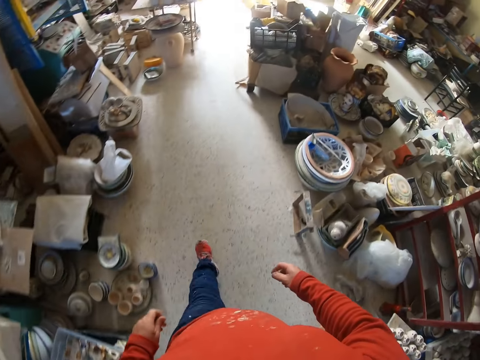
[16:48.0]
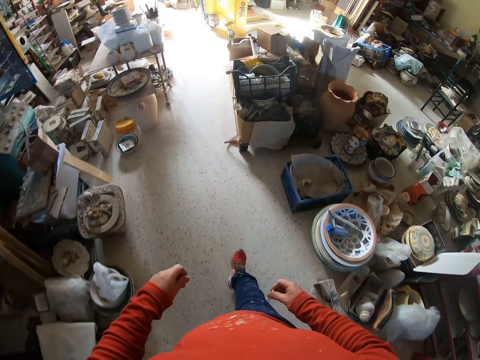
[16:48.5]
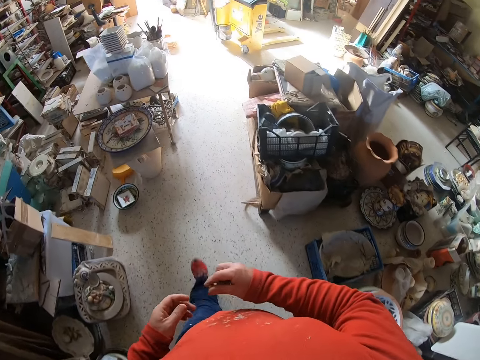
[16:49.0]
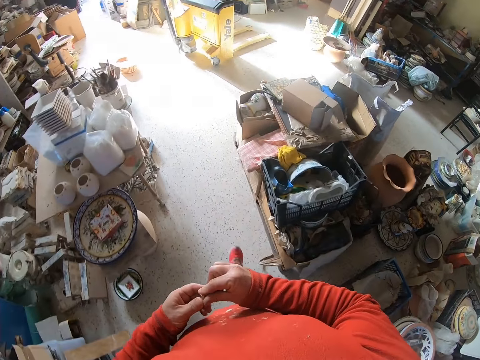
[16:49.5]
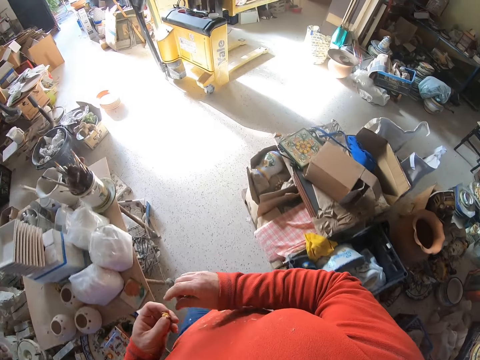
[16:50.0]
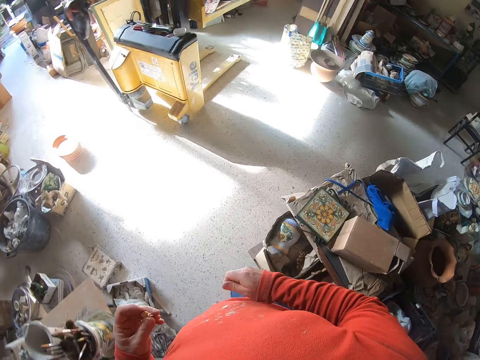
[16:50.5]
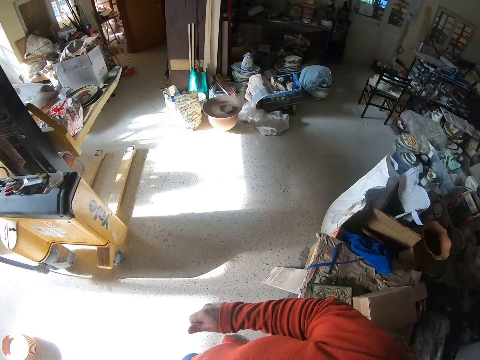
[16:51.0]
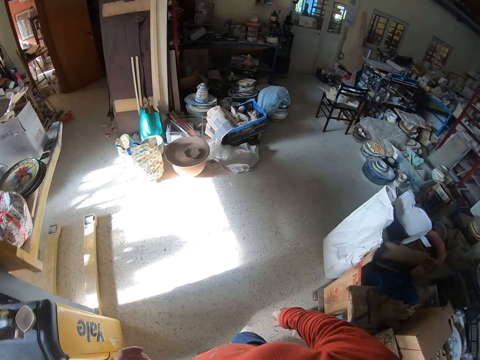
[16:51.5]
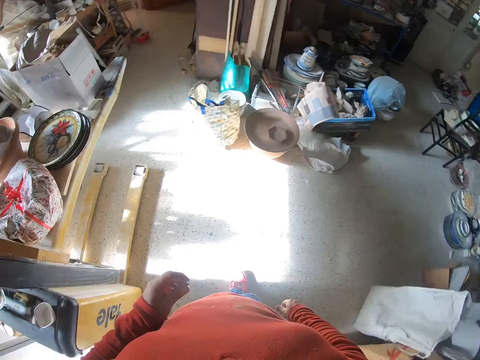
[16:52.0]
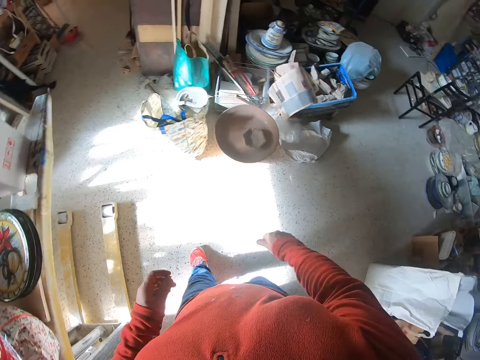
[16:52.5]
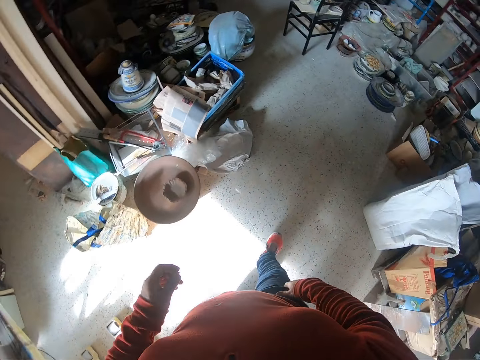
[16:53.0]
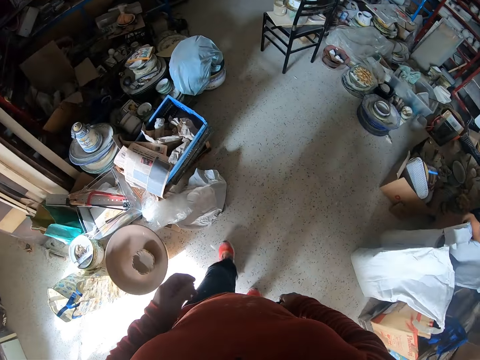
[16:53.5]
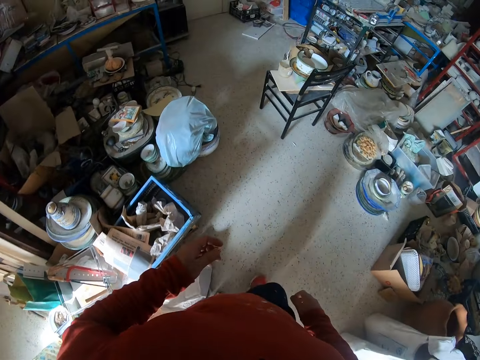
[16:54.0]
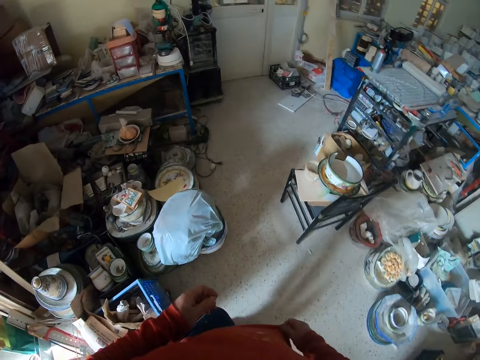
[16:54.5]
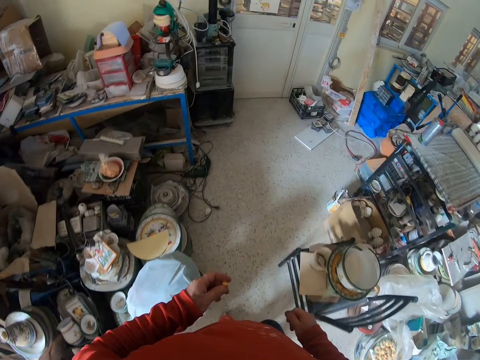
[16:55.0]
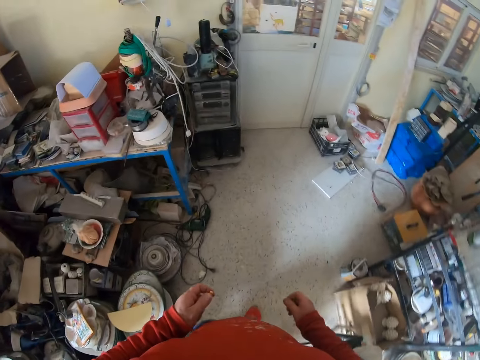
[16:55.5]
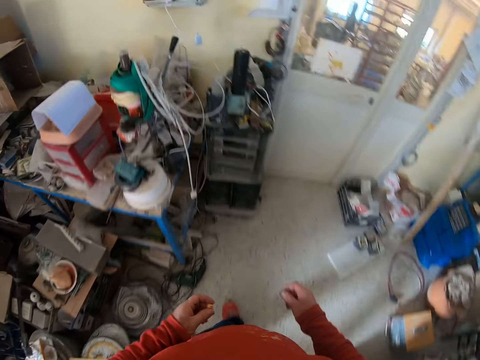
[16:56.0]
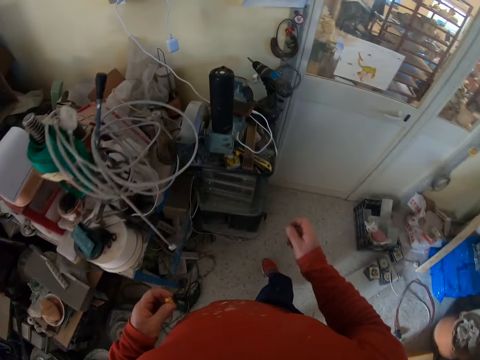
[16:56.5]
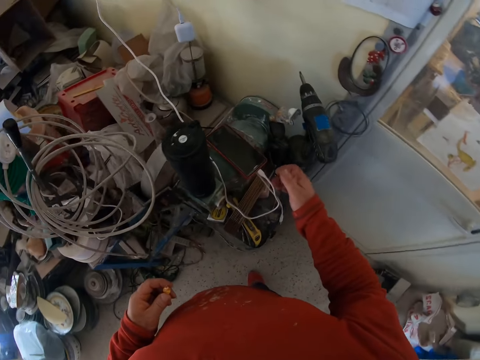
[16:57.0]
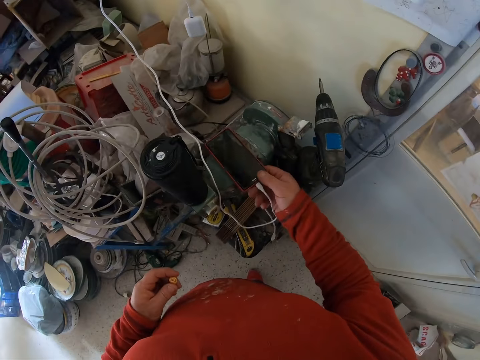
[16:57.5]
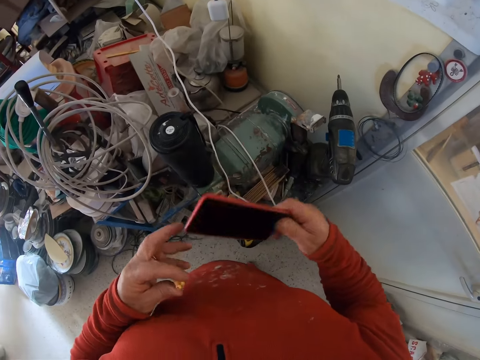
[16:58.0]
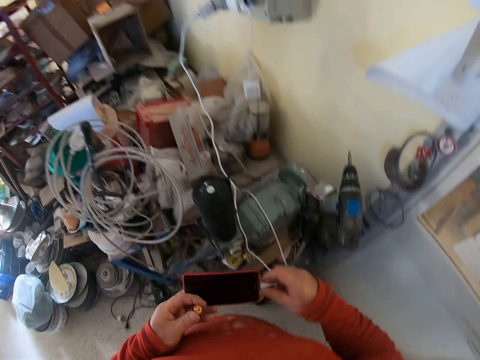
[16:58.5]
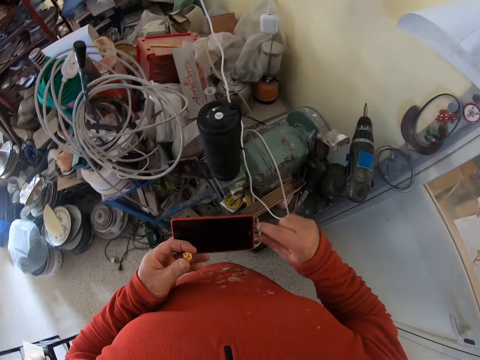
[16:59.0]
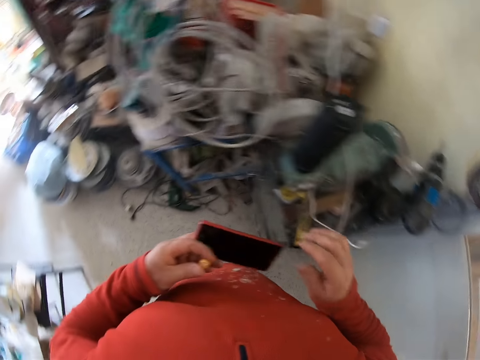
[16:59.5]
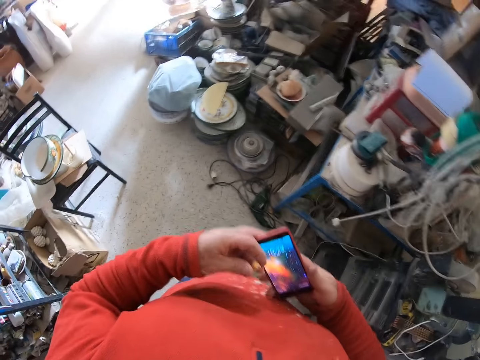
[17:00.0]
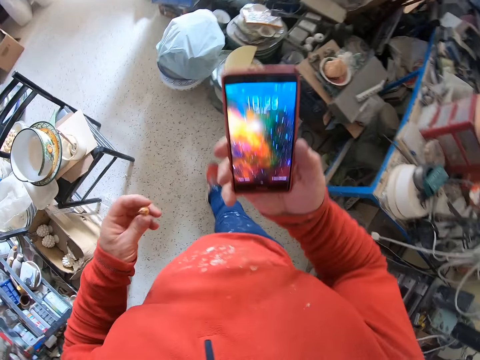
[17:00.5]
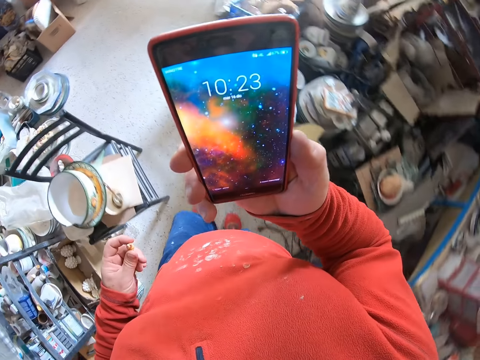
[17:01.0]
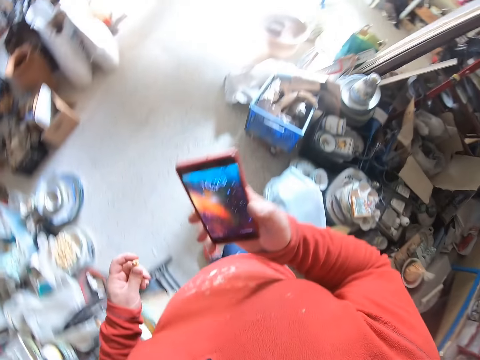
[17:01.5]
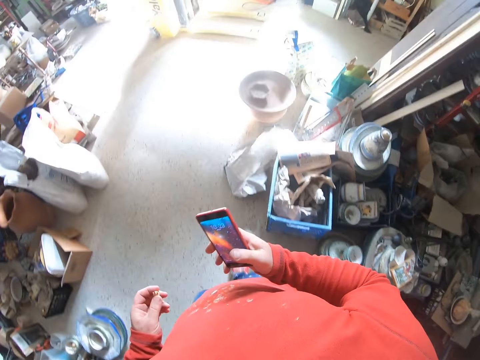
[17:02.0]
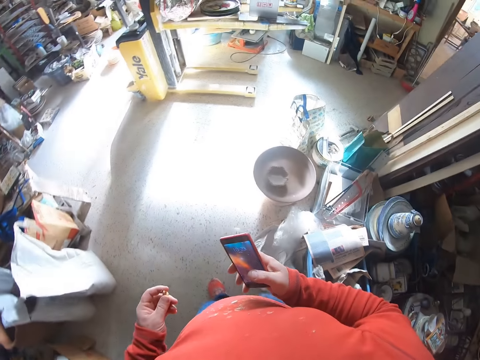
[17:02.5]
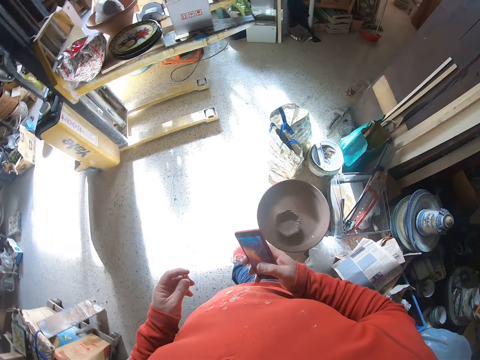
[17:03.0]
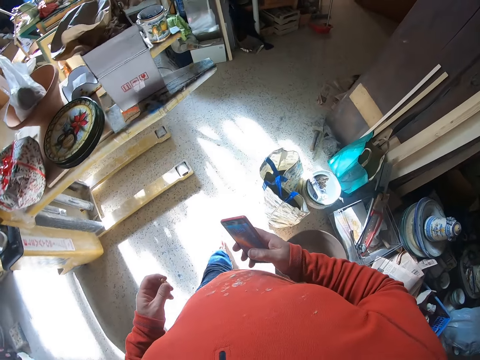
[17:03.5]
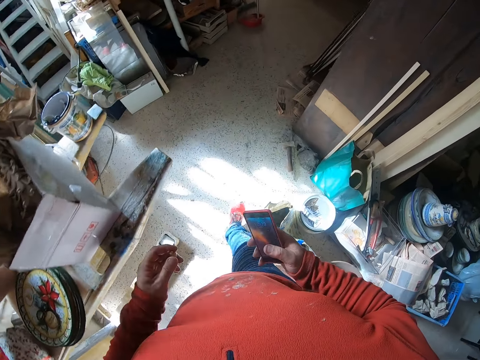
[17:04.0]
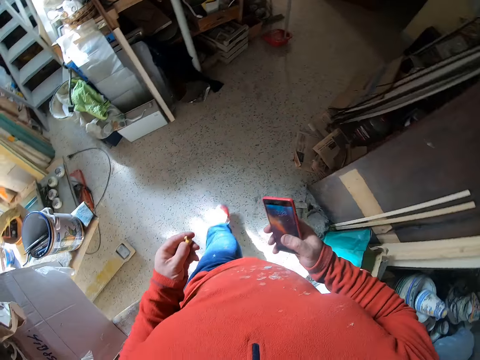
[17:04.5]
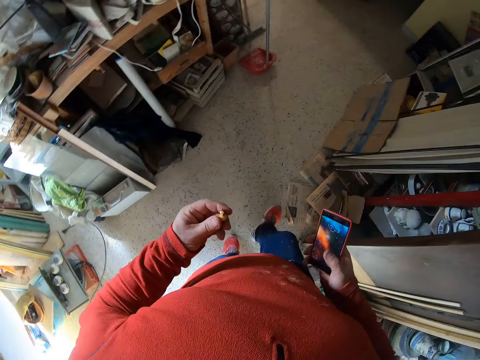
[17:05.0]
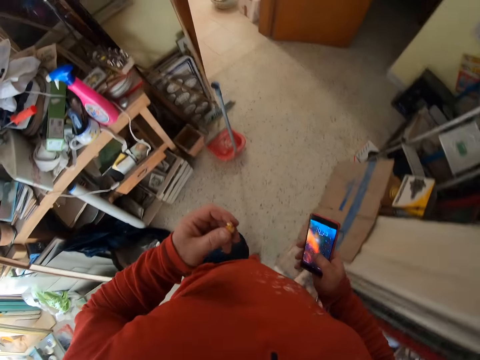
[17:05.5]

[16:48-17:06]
The camera wearer moves around the workshop. They pick up the phone. They remove the charger from the phone. They hold the phone. They lift his phone. They move around the workshop.

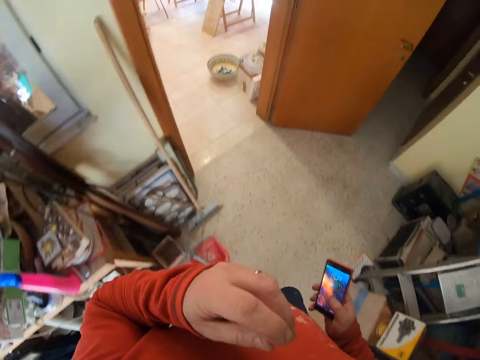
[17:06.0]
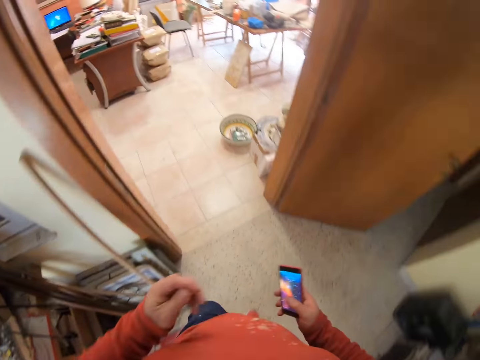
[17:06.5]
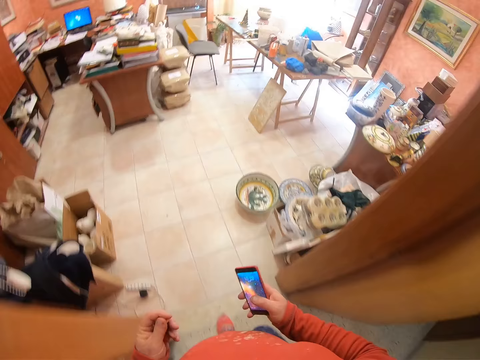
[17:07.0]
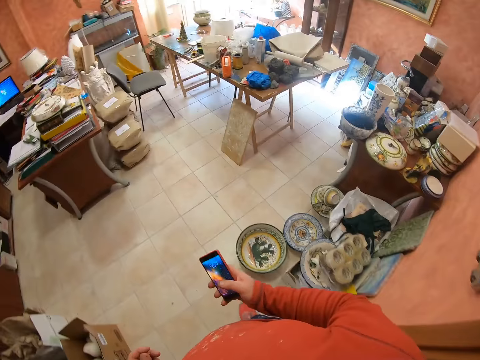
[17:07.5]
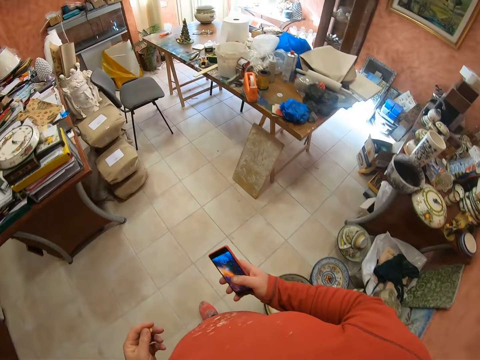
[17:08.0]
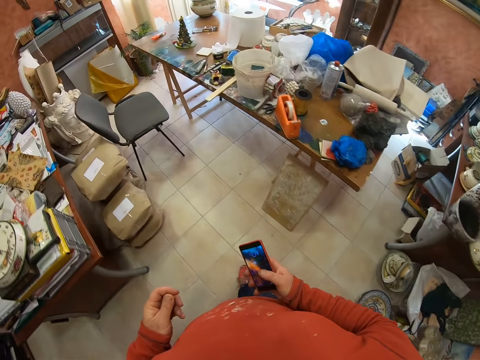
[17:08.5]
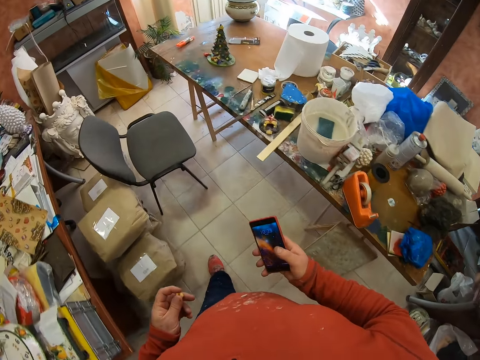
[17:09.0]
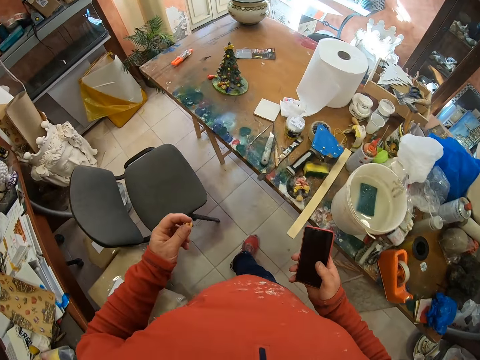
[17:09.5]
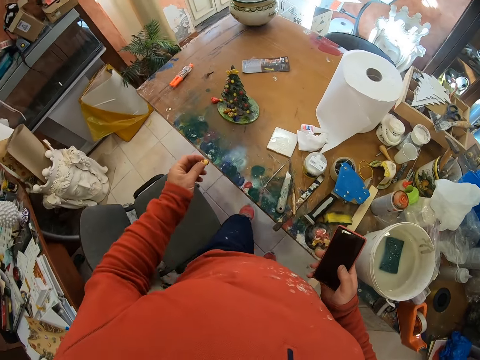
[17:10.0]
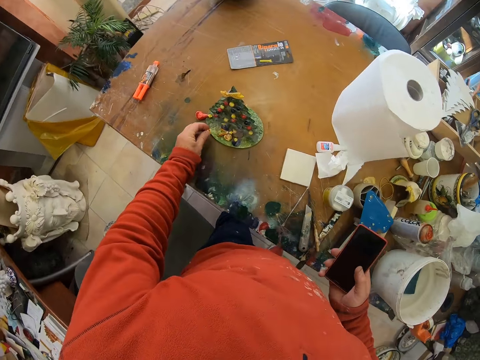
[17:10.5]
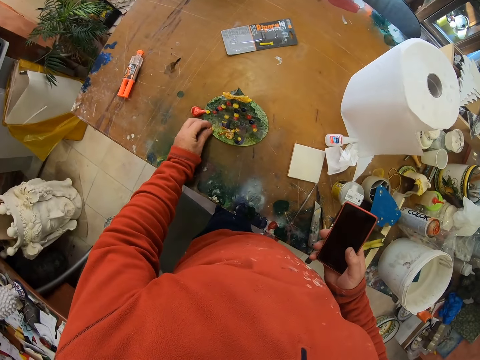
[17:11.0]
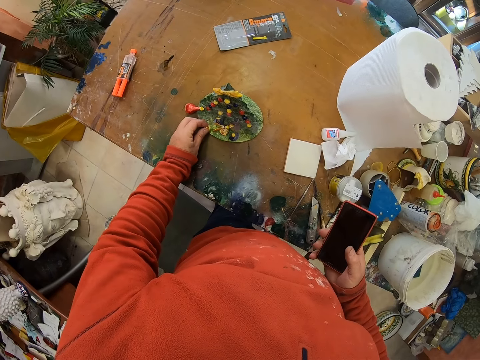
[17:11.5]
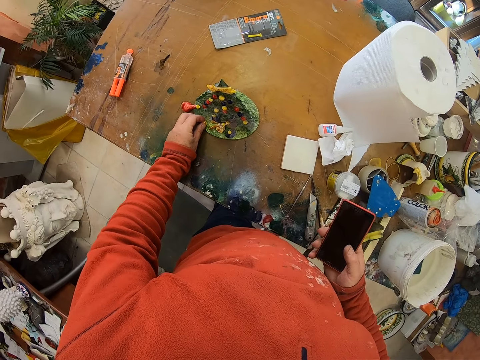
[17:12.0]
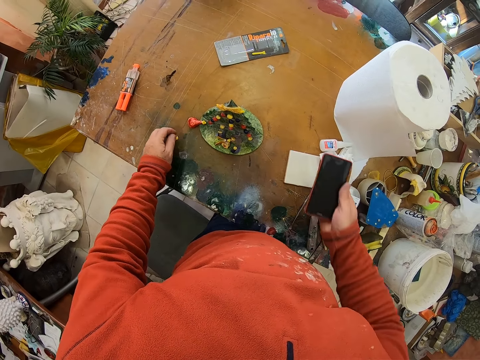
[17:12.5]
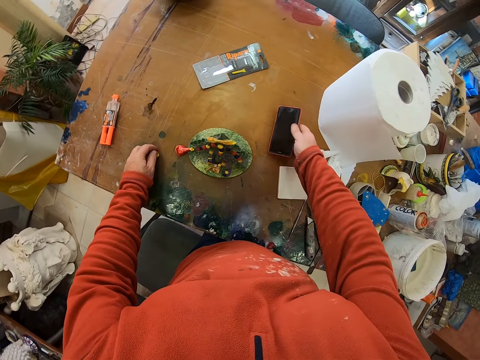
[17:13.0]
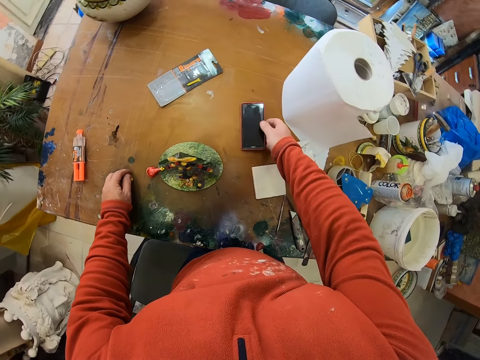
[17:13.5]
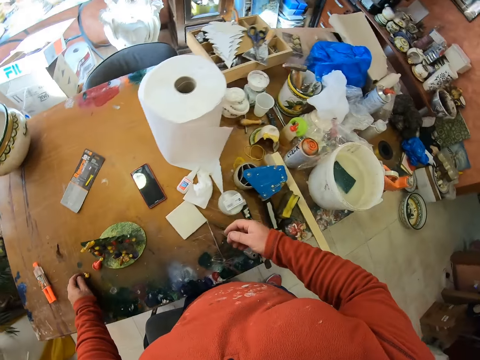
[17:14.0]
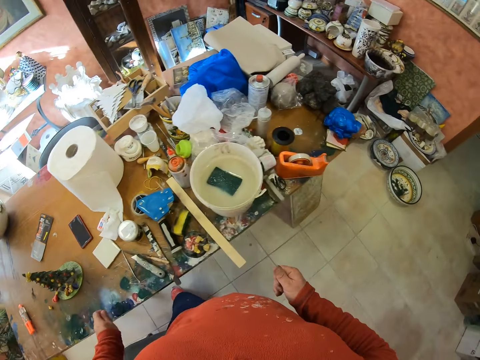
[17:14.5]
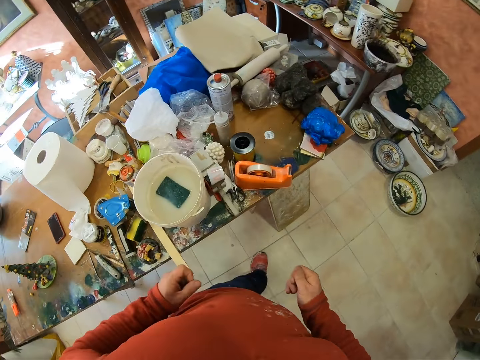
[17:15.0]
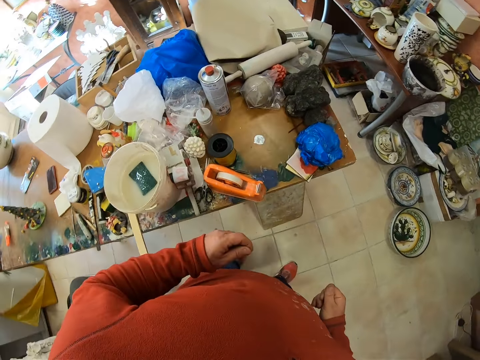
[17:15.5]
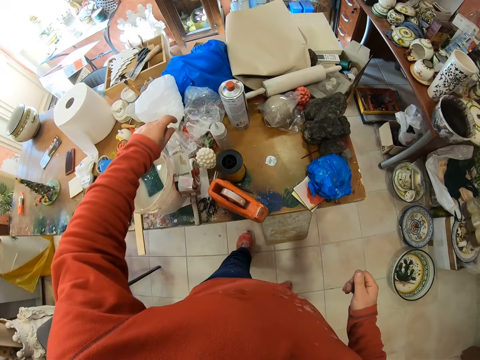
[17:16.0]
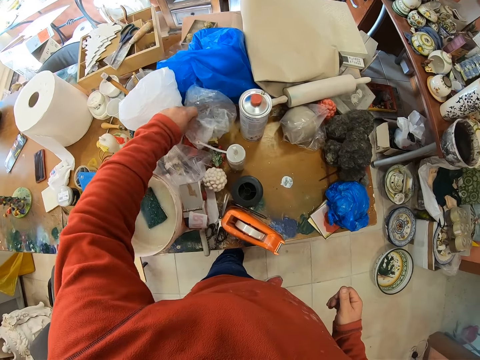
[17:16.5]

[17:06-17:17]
The camera wearer places the flower decor on the table. He places his phone on the table. He moves towards the table in the house.
